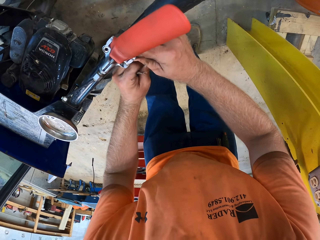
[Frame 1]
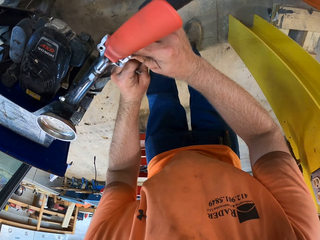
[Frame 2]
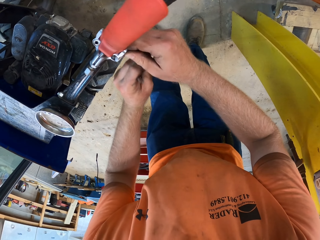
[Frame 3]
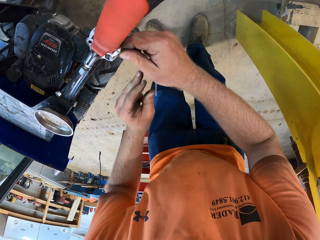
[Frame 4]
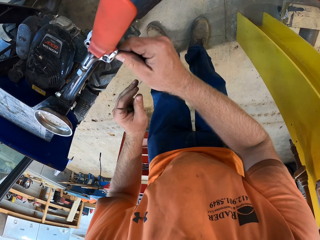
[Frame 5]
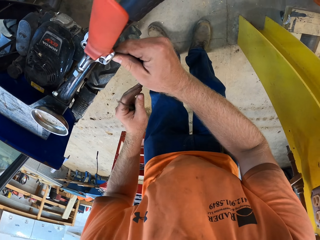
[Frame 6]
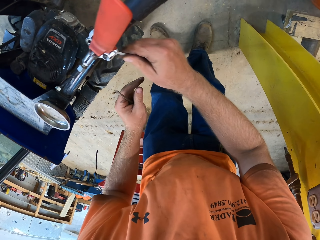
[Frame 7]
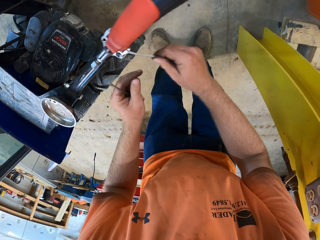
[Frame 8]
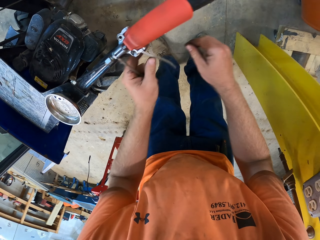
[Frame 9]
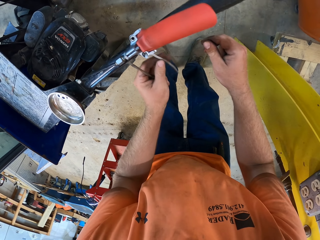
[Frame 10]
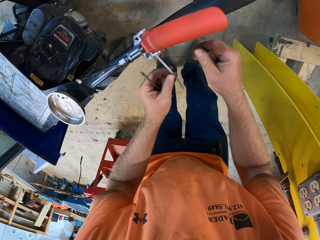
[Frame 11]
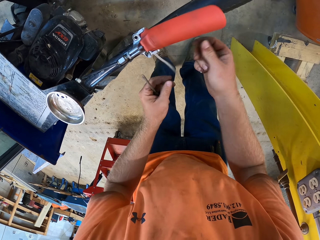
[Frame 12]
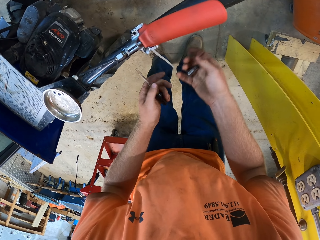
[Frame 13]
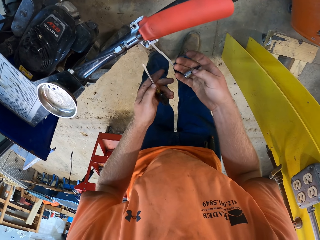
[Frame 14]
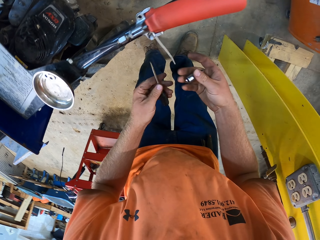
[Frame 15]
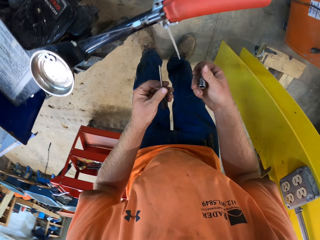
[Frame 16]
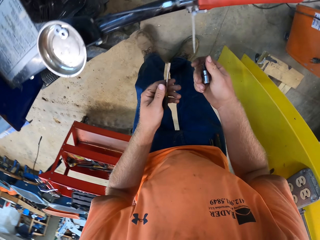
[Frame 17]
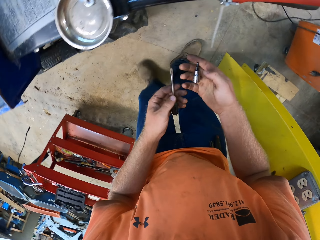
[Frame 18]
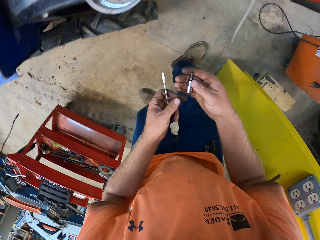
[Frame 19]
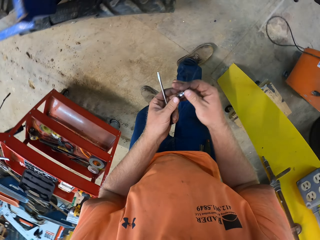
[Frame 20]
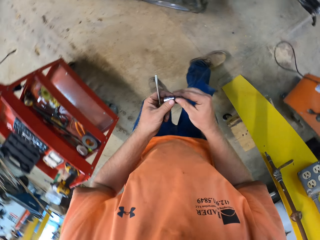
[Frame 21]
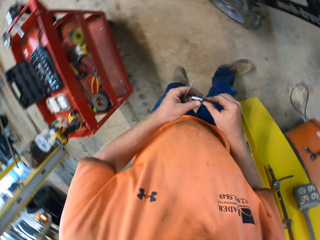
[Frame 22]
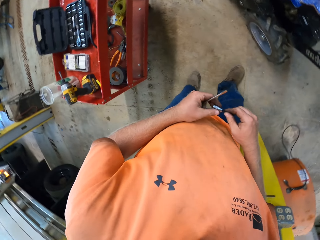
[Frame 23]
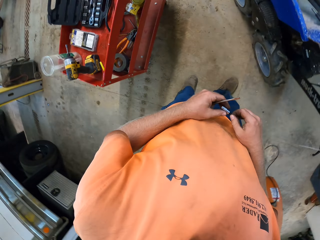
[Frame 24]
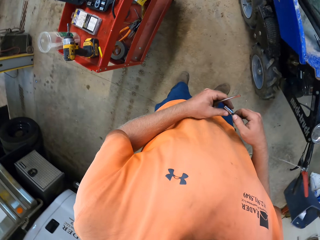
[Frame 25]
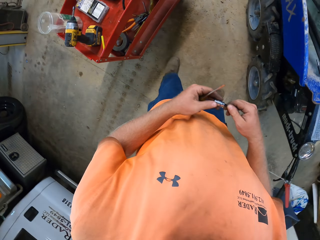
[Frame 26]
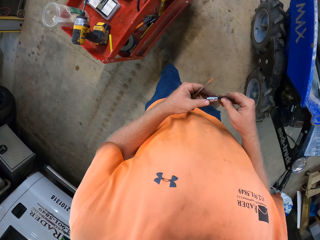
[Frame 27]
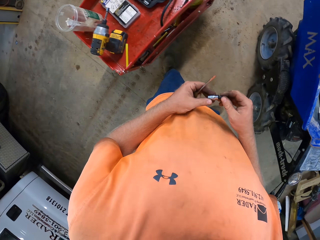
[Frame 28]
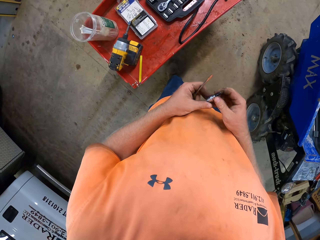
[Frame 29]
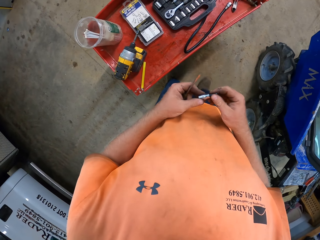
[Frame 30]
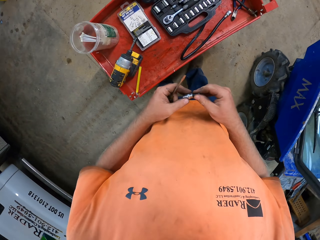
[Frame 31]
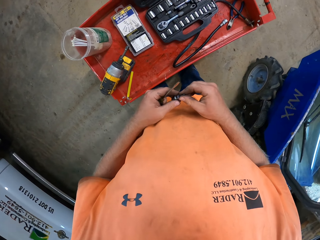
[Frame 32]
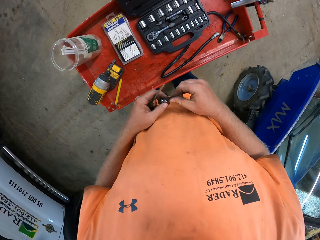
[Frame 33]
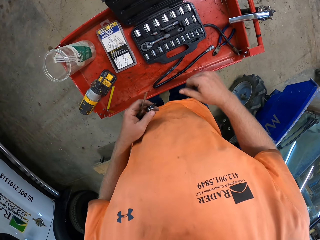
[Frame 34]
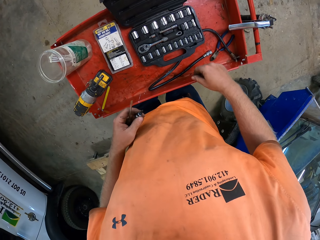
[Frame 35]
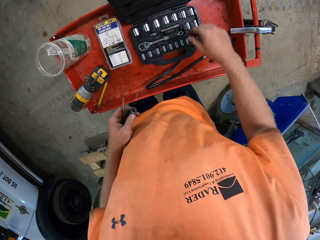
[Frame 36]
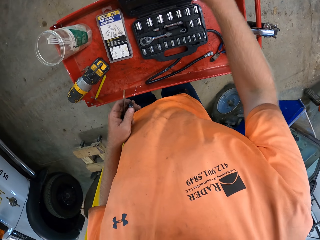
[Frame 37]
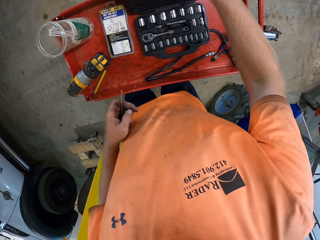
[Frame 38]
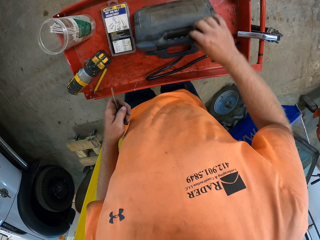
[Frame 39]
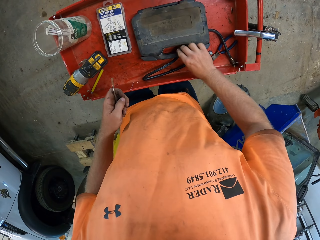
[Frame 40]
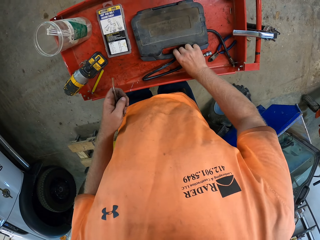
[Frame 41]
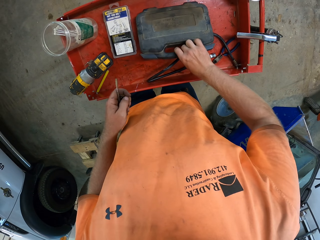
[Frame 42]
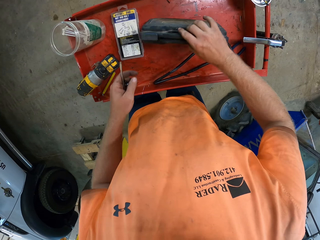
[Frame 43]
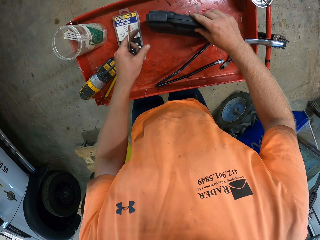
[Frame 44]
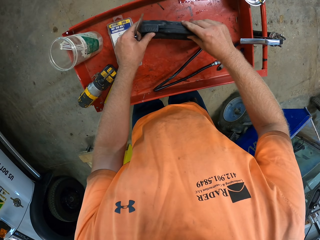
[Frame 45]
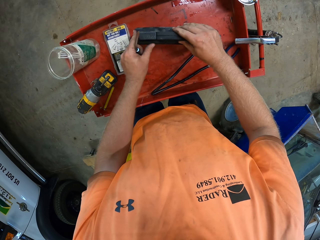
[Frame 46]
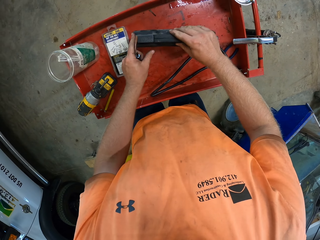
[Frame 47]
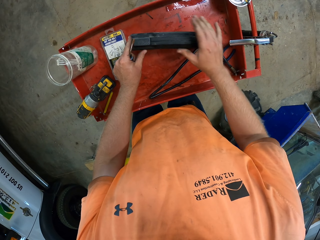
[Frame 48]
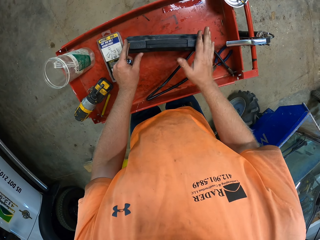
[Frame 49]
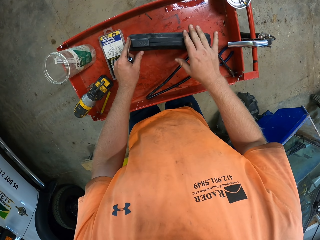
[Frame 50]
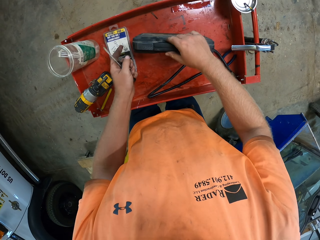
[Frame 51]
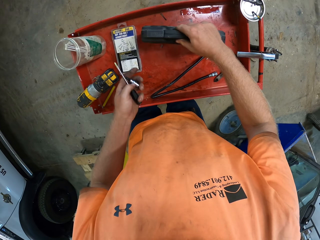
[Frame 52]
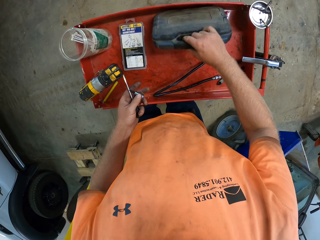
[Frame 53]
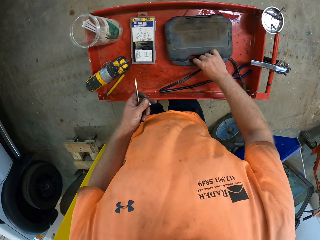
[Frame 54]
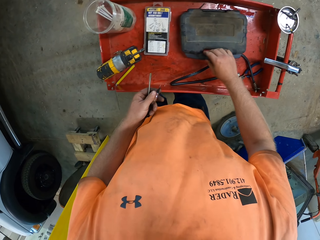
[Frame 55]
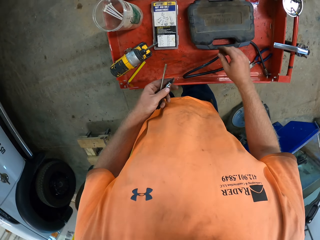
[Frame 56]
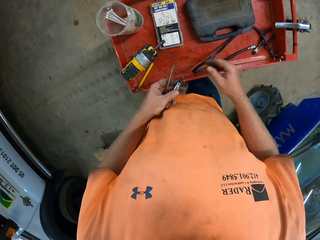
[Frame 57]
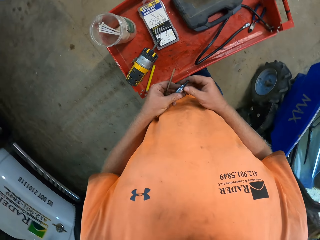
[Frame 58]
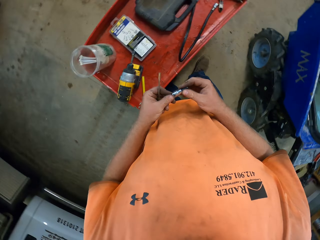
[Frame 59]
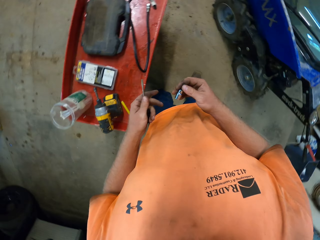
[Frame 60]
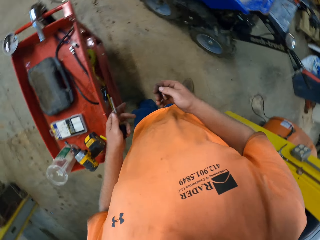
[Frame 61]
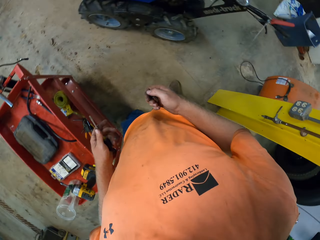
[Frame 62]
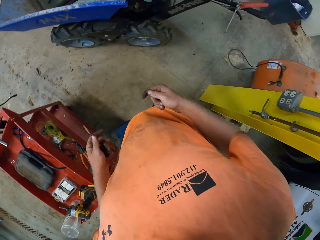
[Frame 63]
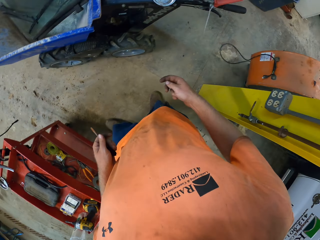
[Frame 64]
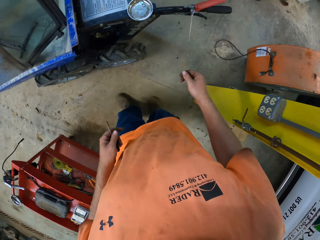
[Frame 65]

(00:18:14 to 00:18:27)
The camera wearer holds a spark plug with his right hand. He holds the spark plug with both hands. He walks towards the table. He holds the spark plug with his left hand. He holds a toolbox on a metal tool rack with his right hand. He closes the toolbox on the metal tool rack with his right hand. He lifts the toolbox on the metal tool rack with his right hand. He fastens the toolbox on the metal tool rack with both hands. He places the toolbox on the metal tool rack with his right hand. He holds the spark plug with his right hand.

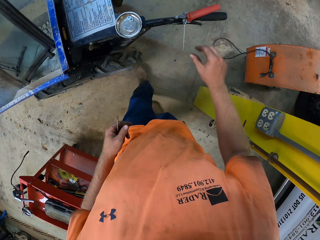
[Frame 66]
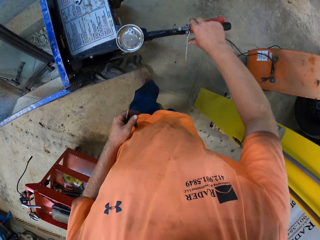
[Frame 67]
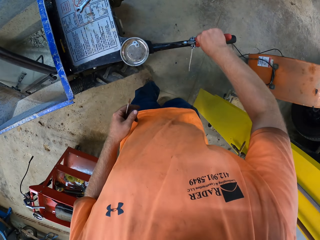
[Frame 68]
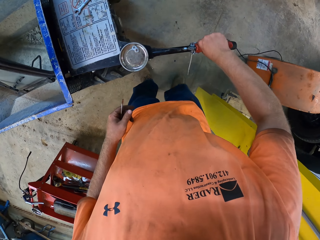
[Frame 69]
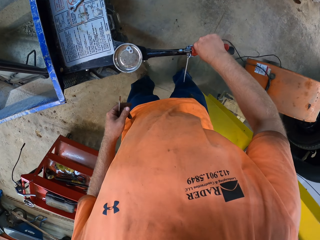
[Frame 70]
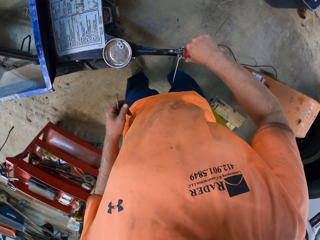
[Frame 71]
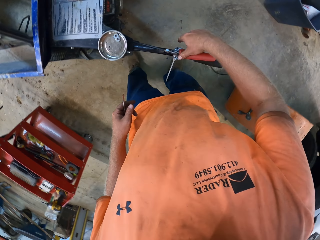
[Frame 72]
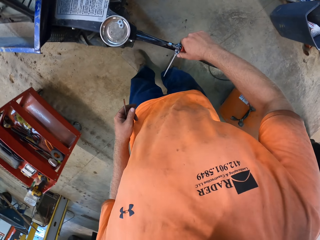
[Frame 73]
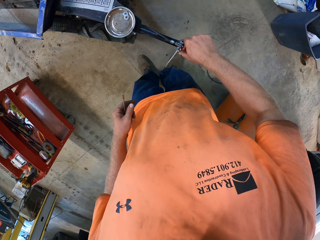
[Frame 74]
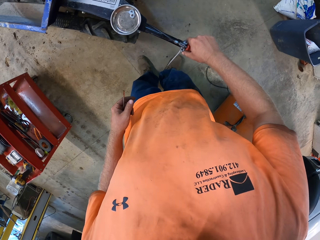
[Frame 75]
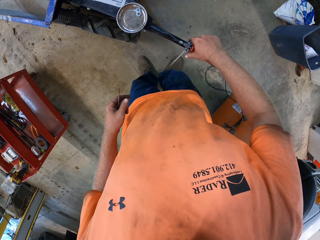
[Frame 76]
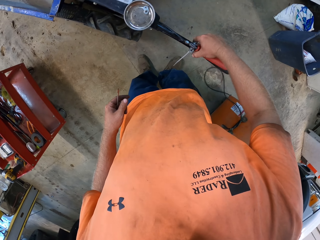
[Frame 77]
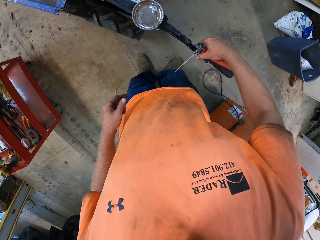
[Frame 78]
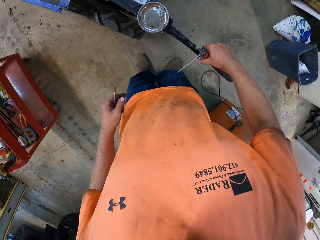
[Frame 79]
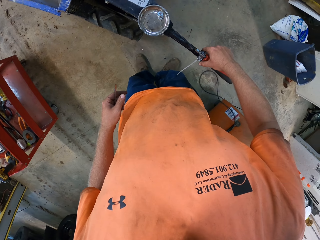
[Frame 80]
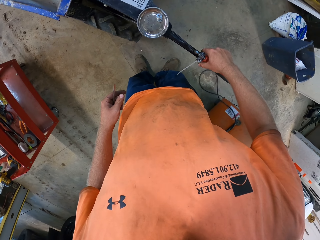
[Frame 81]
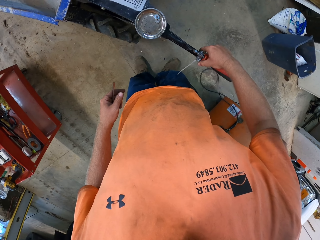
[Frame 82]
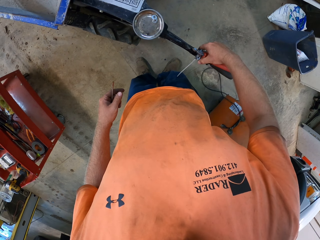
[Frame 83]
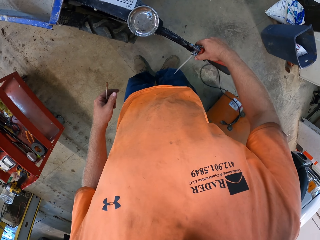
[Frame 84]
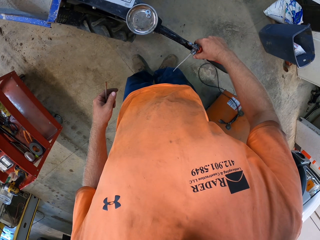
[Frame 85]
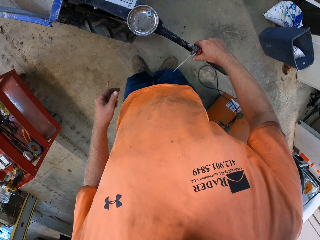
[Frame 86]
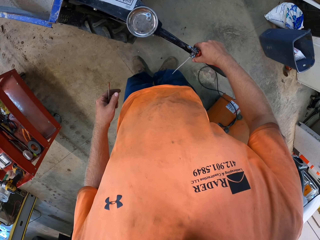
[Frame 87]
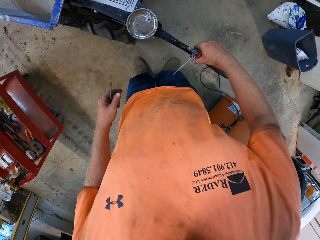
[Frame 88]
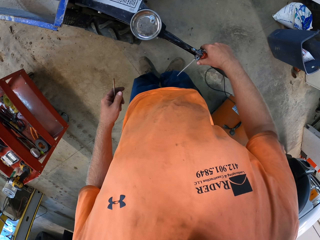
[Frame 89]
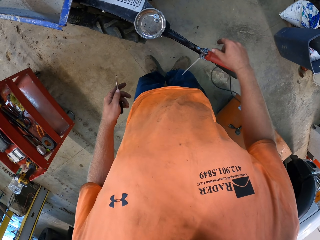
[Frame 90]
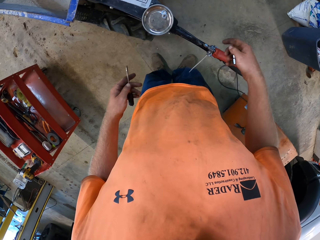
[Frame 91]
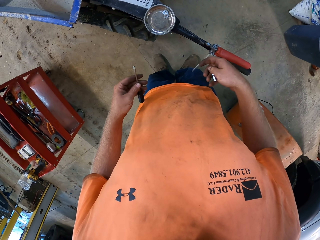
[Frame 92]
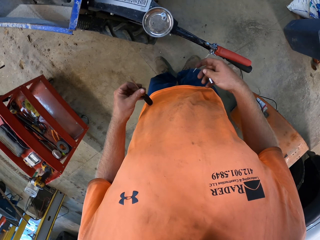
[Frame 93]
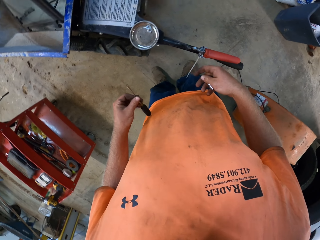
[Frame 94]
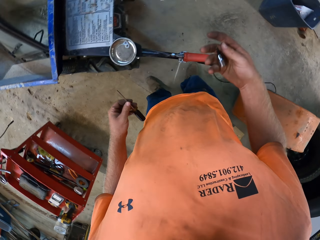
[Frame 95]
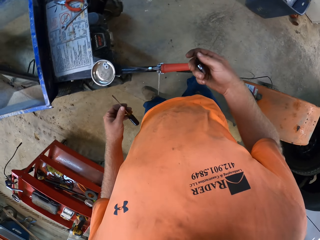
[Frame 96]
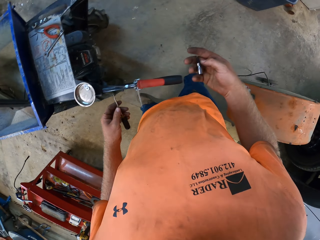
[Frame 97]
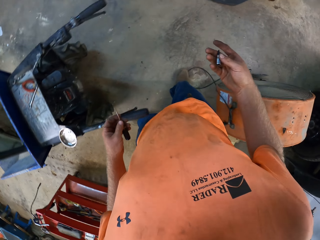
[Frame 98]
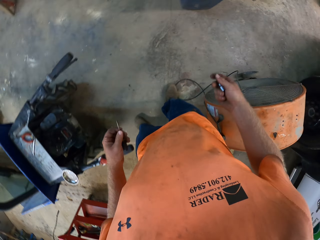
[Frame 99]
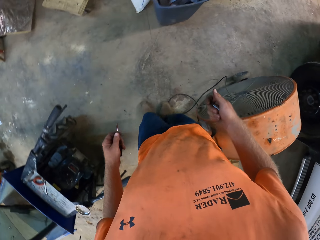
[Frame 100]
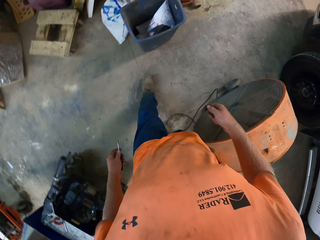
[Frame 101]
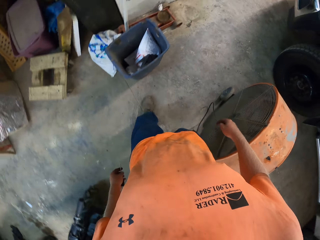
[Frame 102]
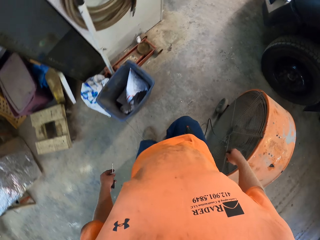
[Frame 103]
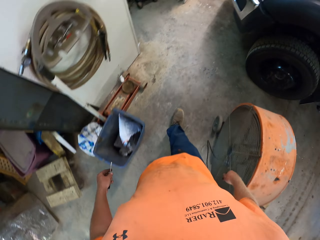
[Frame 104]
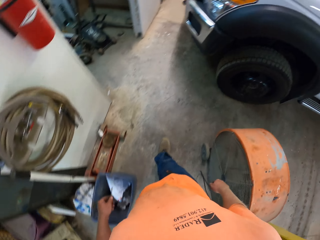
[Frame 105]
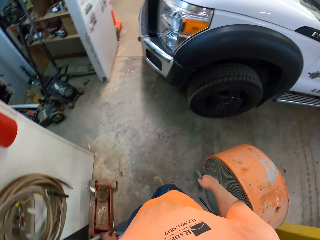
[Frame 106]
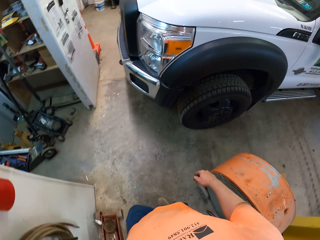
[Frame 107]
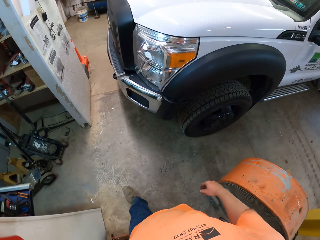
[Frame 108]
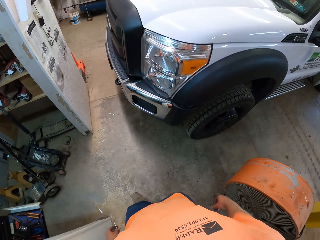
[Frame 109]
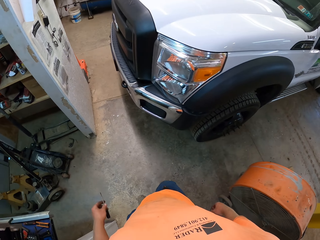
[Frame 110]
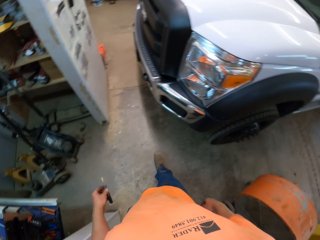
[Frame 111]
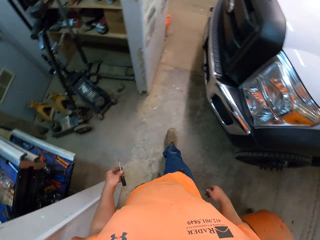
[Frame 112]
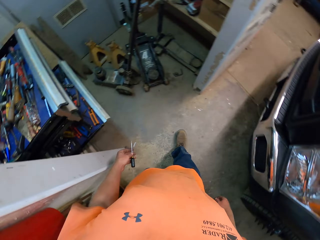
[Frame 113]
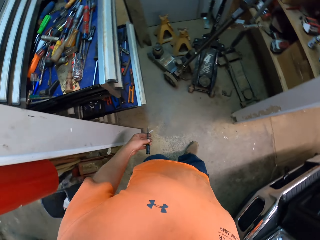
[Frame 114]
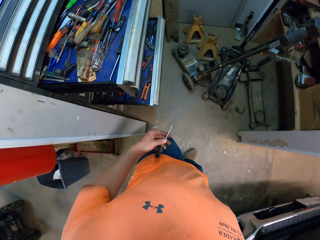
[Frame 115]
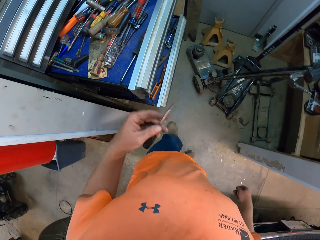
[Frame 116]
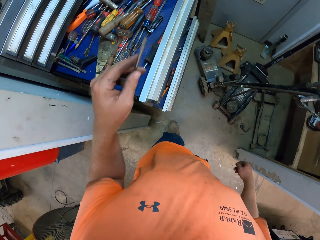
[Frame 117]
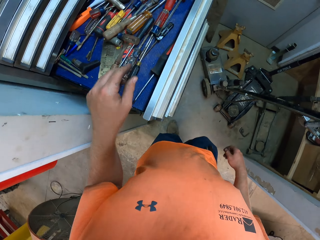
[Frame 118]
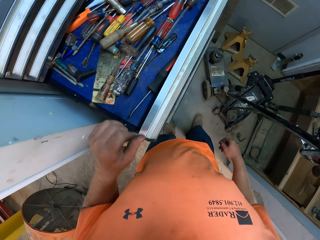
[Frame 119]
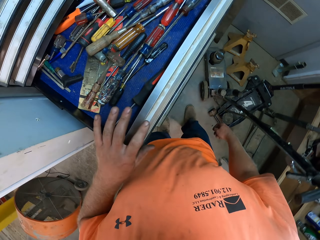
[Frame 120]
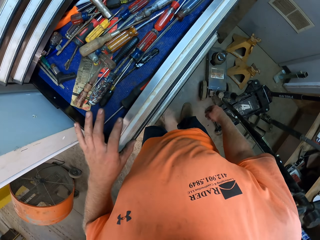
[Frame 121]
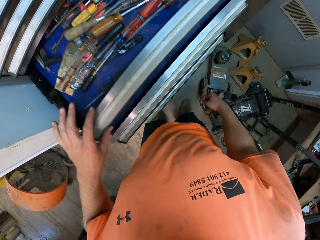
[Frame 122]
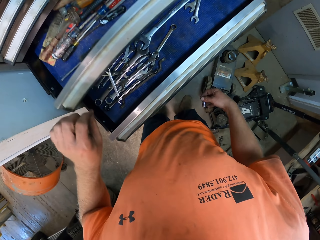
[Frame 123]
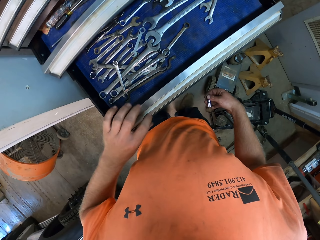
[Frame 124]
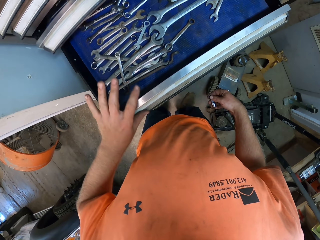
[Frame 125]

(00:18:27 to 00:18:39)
The camera wearer holds the handlebar of the mini dumper with his right hand. He turns the handlebar of the mini dumper with his right hand. He walks towards the tool kit. He places the screwdriver in a drawer of a tool cabinet with his left hand. He closes the drawer of the tool cabinet with his left hand.
